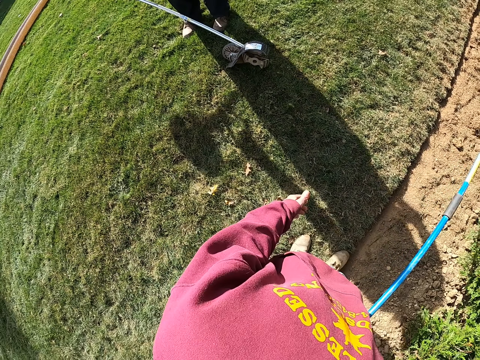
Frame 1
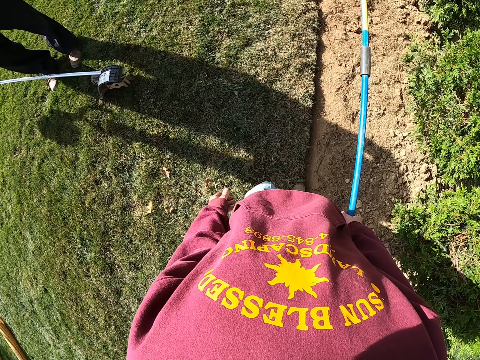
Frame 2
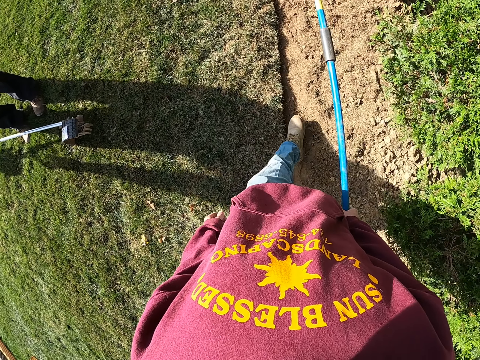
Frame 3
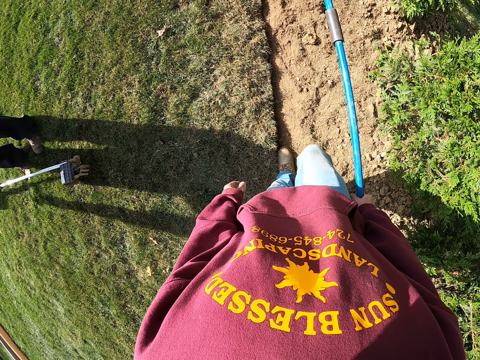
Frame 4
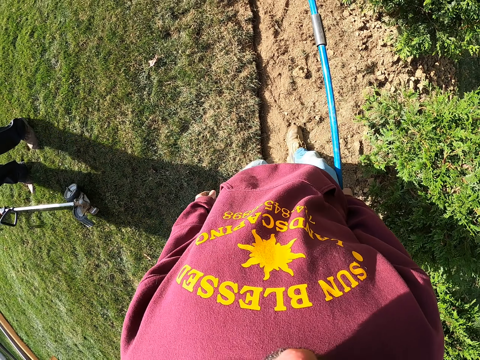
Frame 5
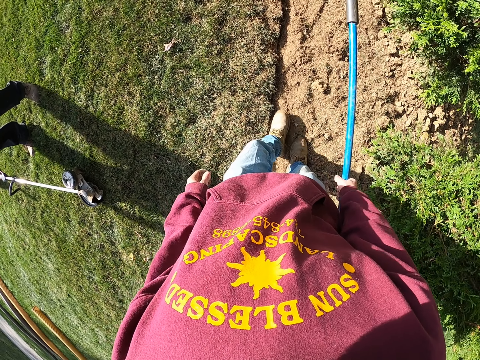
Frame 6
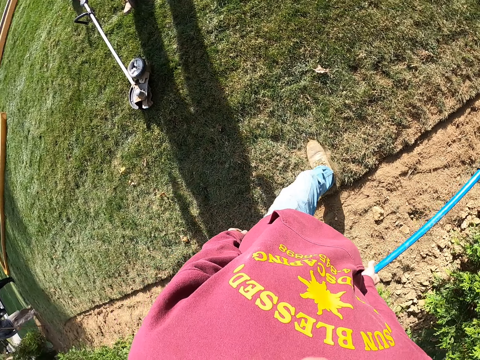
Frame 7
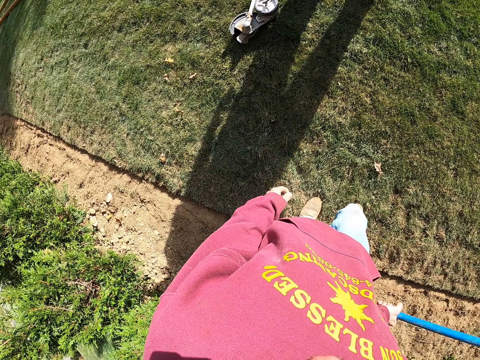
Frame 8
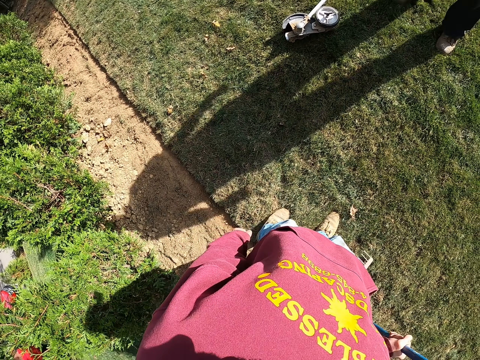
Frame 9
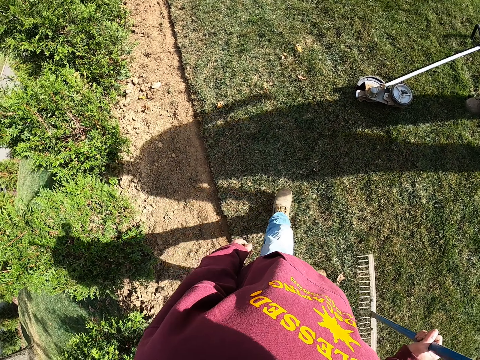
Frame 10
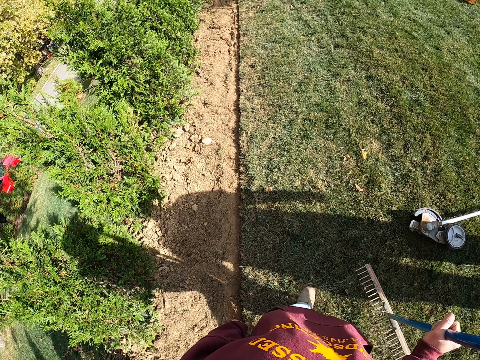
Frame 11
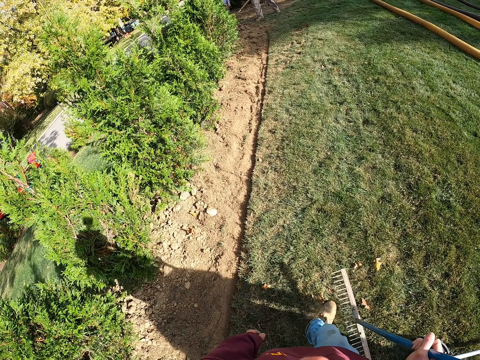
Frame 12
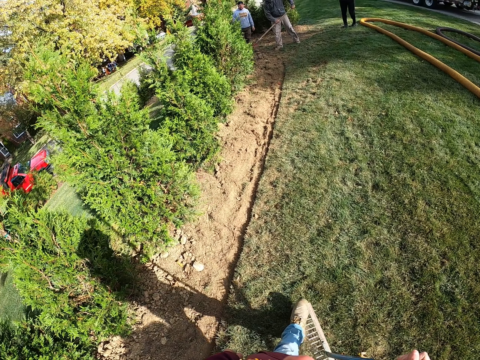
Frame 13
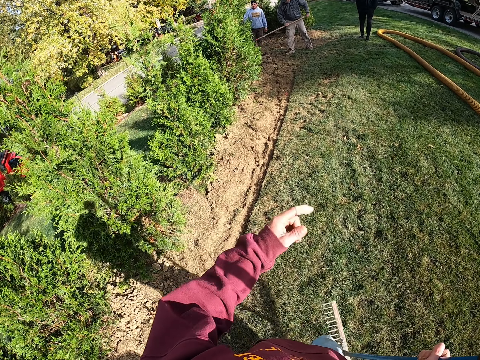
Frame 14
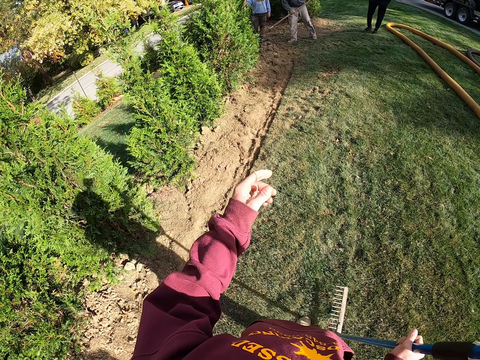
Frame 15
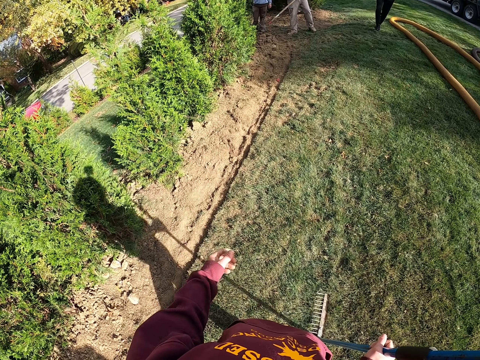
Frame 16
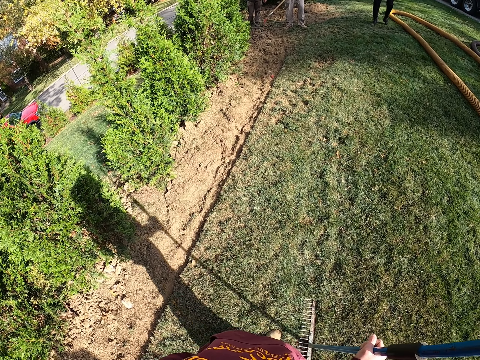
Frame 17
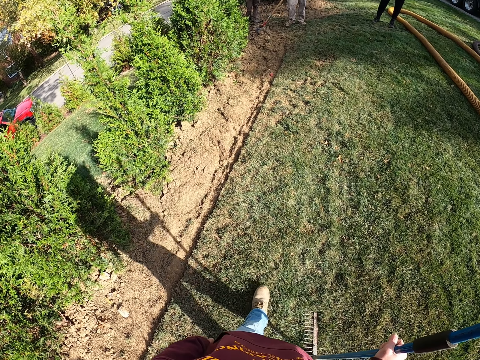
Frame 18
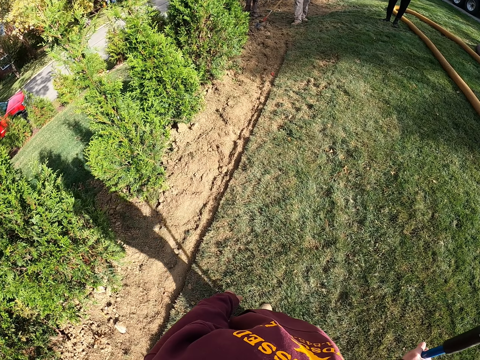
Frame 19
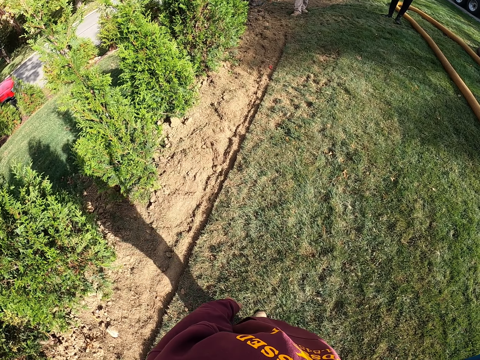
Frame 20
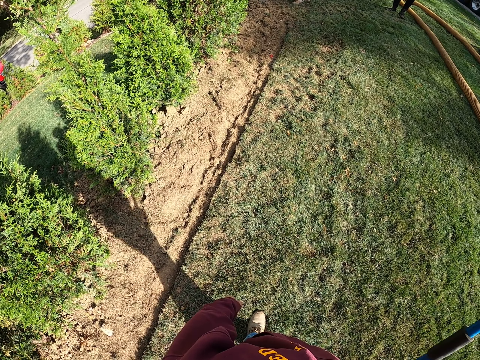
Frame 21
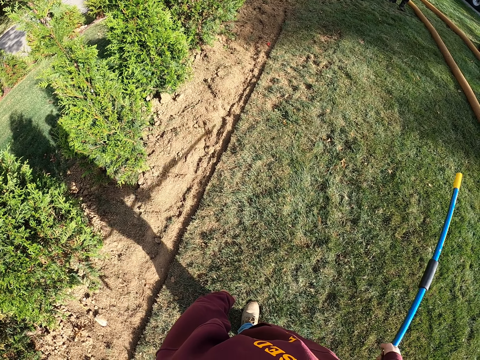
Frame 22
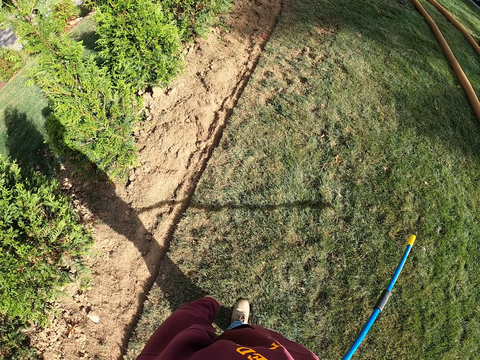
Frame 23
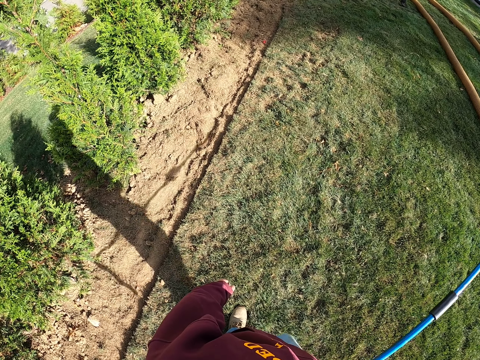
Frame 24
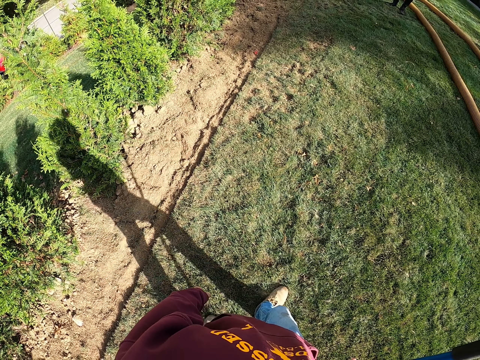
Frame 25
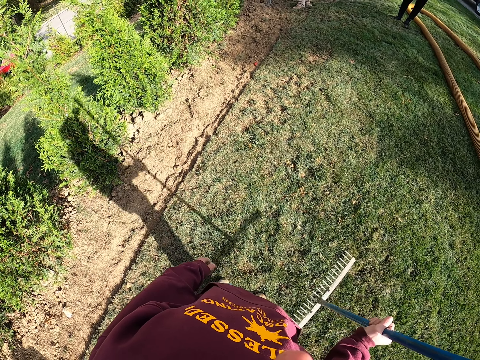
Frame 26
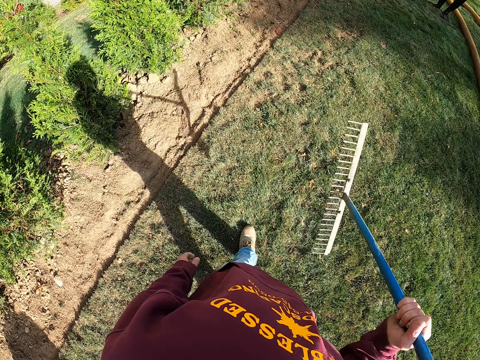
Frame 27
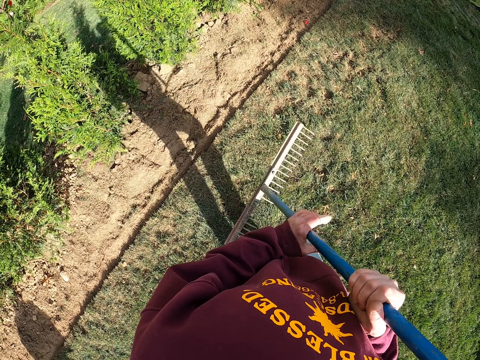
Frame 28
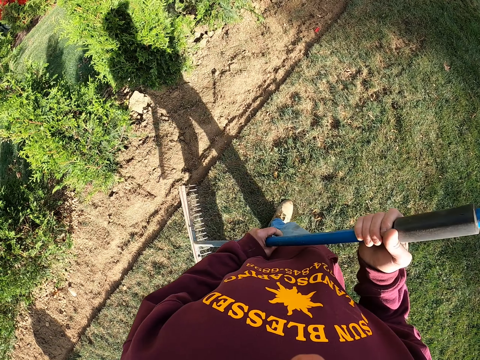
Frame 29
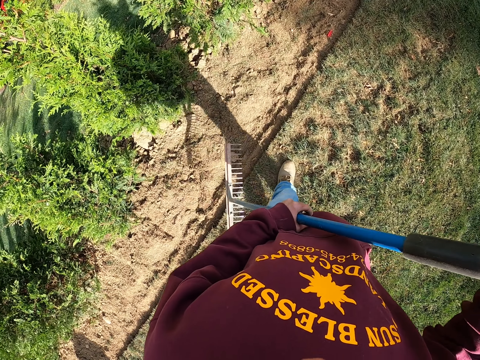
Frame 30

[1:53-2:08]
A man puts a grass cutter on the ground. The camera wearer walks on the soil. He looks around and steps on the grass. The man stands close to the camera wearer. The camera wearer walks back on the grass. Another man crushes the soil with a rake. A third man stands close to the second man. The camera wearer uses gestures. A fourth man stands close to the second man. The third man walks around. The camera wearer swings his hand. He looks around, walks on the grass and stands on the grass. He walks around. The second man stands close to the third man. The camera wearer raises the rake.

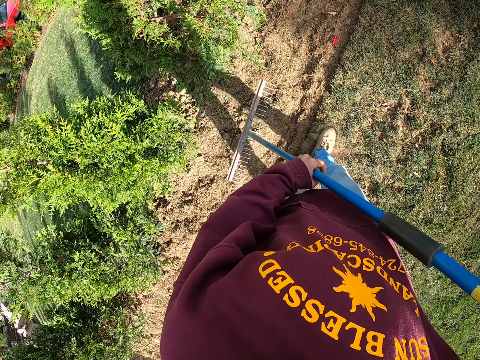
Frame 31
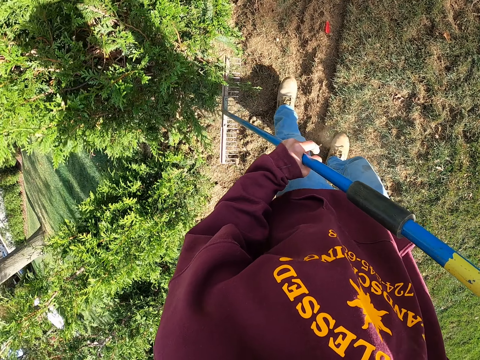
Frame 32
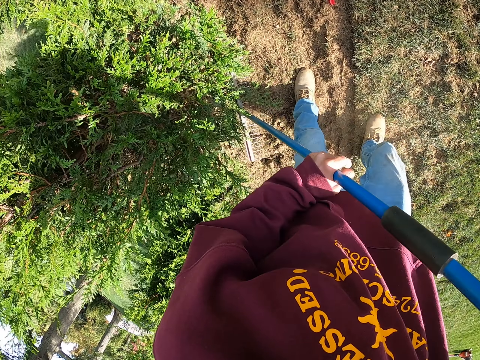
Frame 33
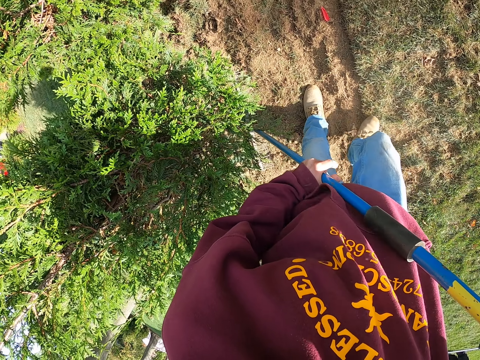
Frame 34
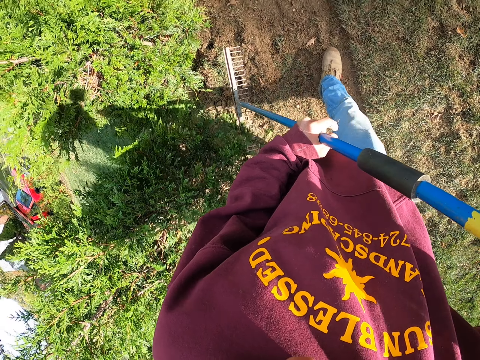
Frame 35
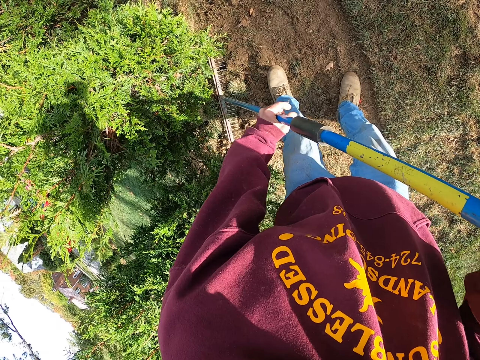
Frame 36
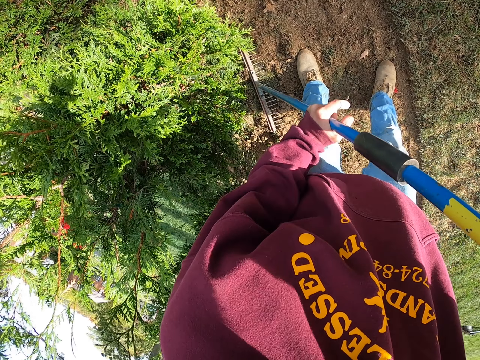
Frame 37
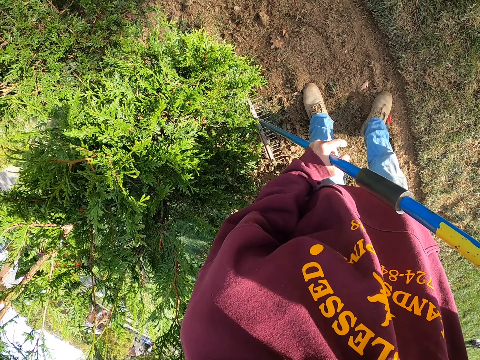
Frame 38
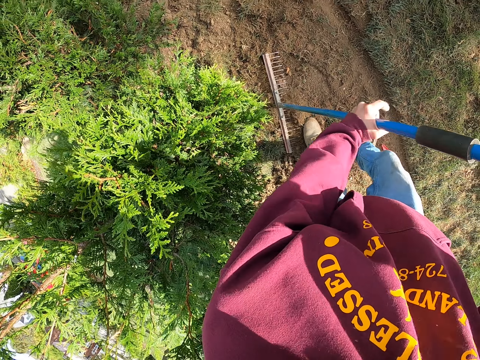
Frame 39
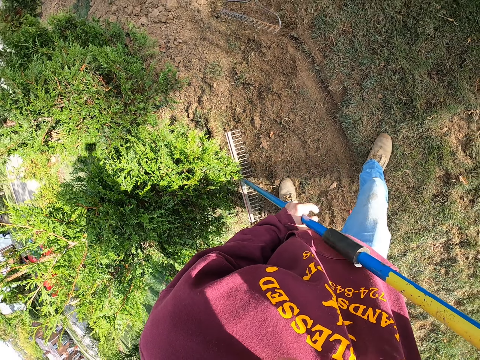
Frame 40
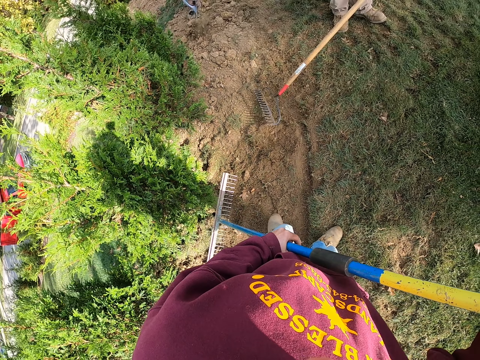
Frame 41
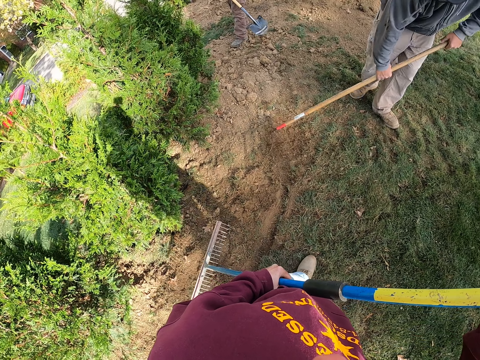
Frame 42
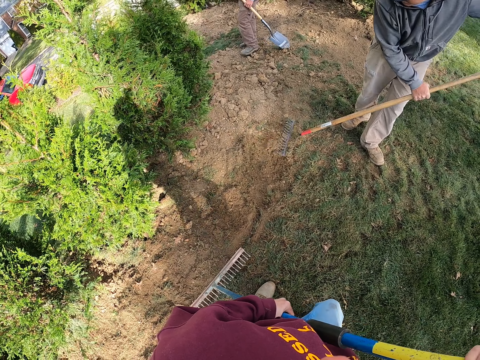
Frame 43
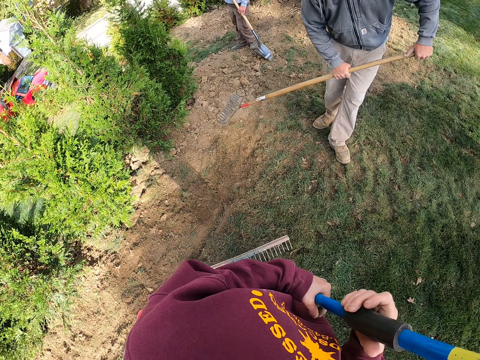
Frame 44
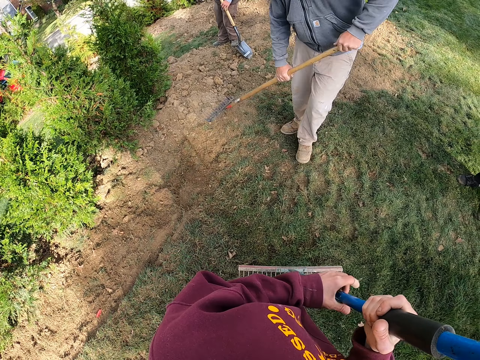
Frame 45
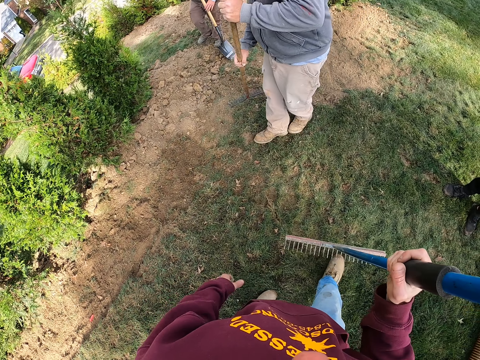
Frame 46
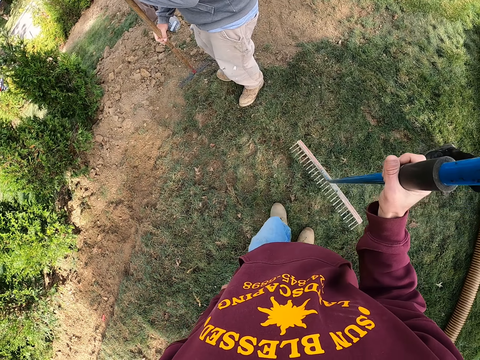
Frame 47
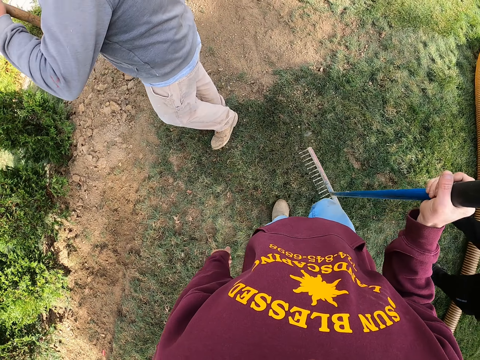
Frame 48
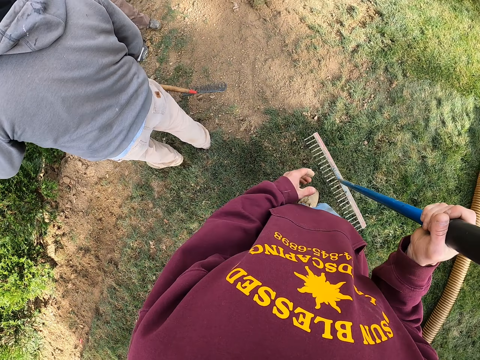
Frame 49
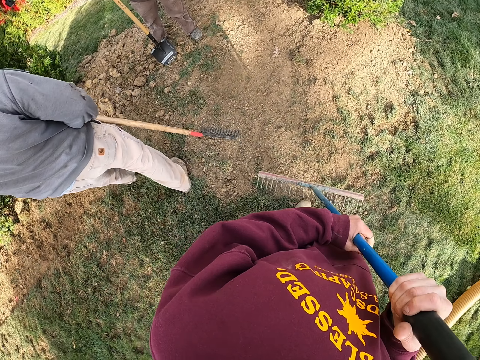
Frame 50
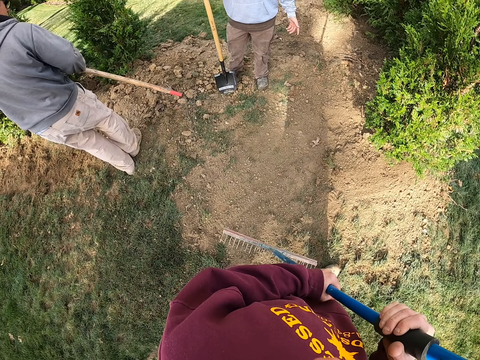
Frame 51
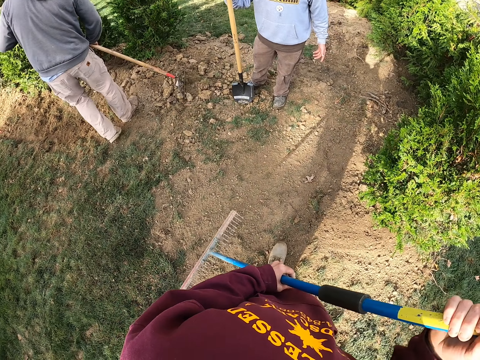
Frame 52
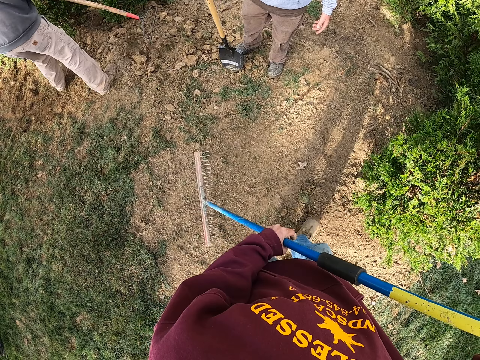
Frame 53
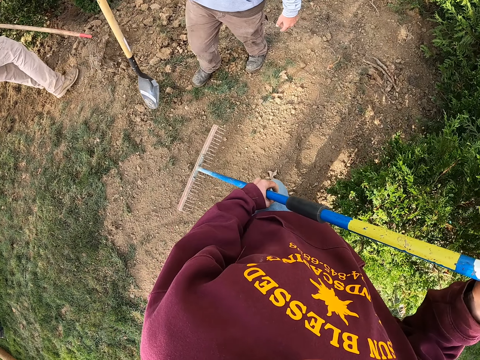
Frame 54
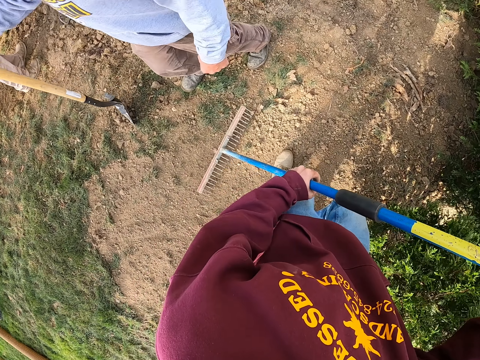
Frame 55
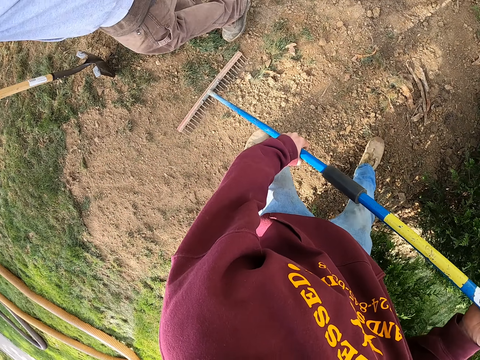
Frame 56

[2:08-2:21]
The camera wearer walks on the grass. They press the soil on the ground with a rake. They walk around. They press the soil on the ground with the rake. They walk around and move forward. A man pushes the soil with a rake. Another man moves around. The camera wearer walks on the grass. A third man walks around. The first man moves around. The first man pulls the soil with the rake. The second man walks around.
